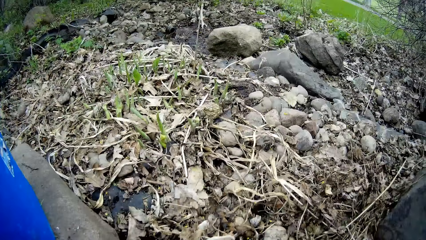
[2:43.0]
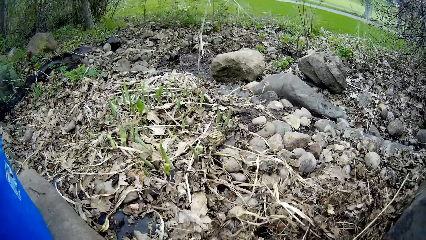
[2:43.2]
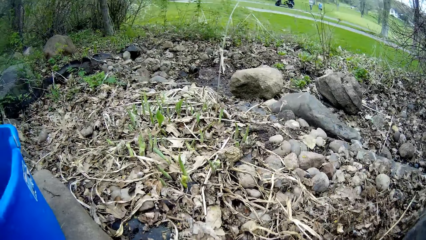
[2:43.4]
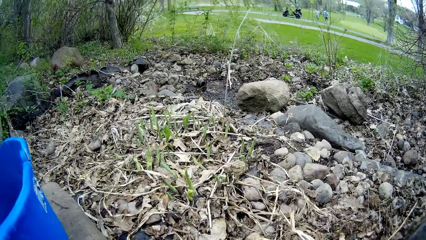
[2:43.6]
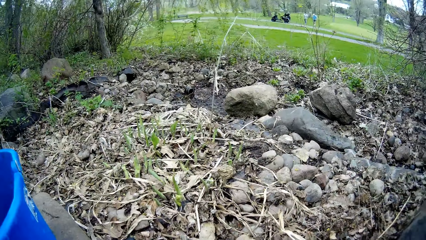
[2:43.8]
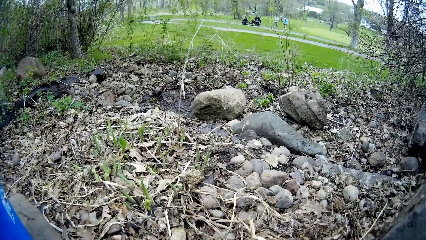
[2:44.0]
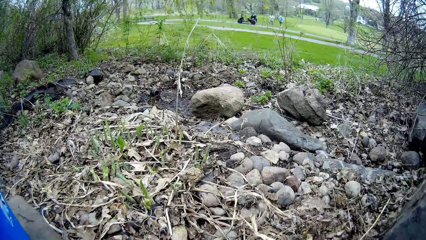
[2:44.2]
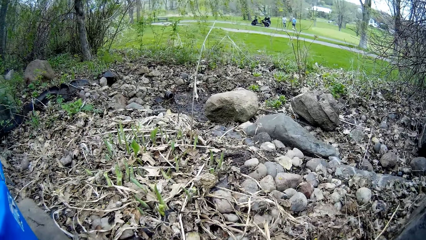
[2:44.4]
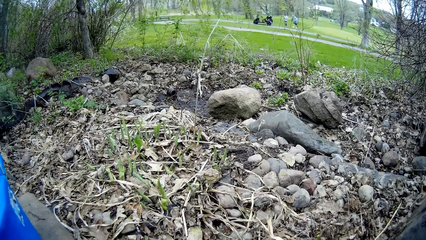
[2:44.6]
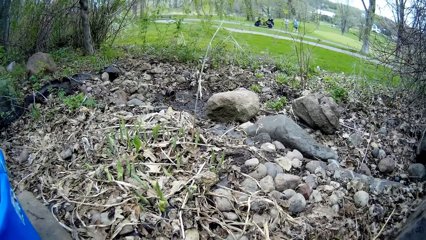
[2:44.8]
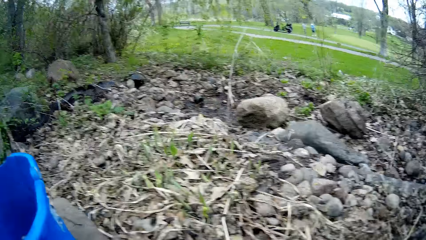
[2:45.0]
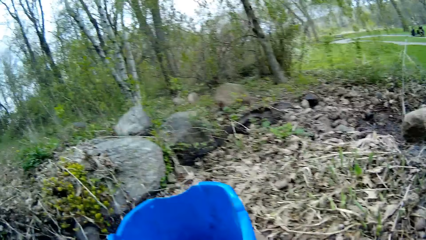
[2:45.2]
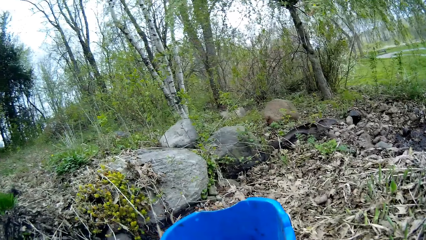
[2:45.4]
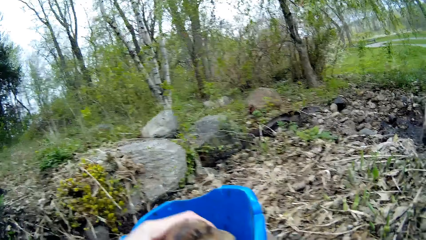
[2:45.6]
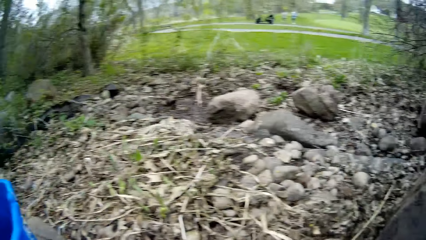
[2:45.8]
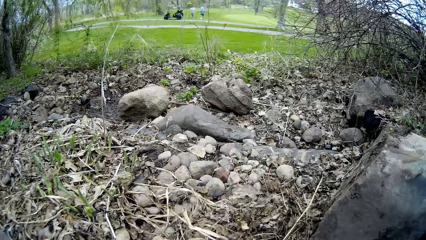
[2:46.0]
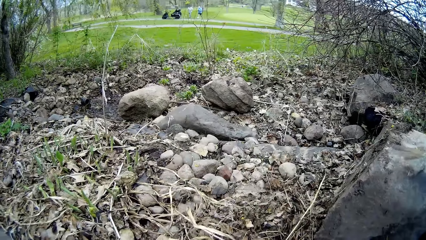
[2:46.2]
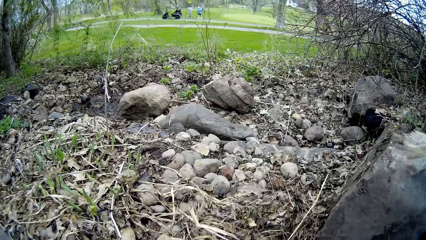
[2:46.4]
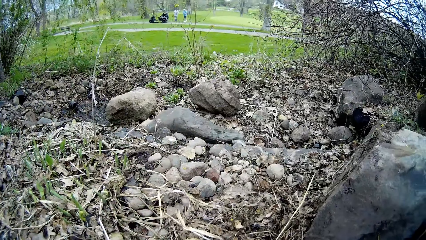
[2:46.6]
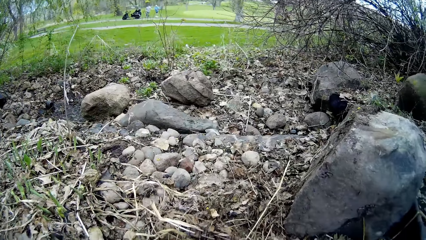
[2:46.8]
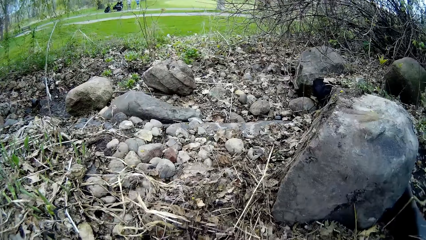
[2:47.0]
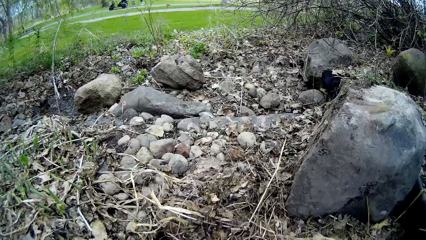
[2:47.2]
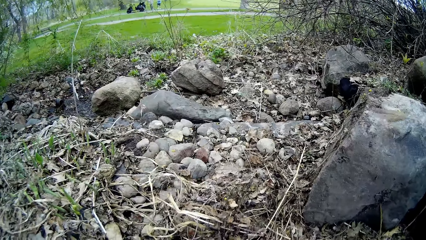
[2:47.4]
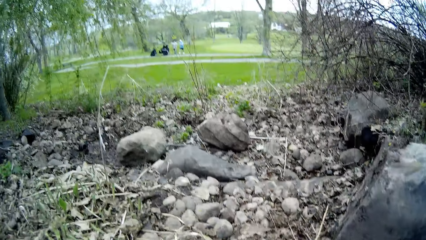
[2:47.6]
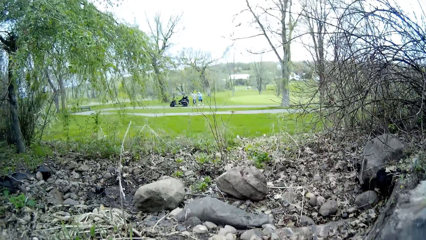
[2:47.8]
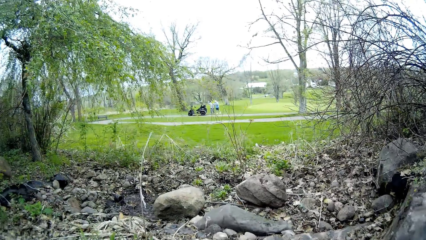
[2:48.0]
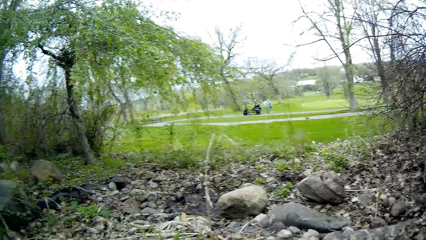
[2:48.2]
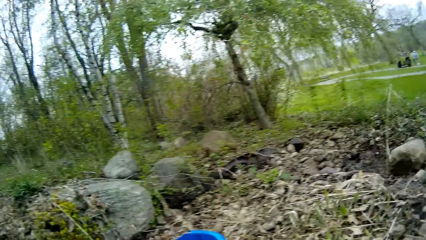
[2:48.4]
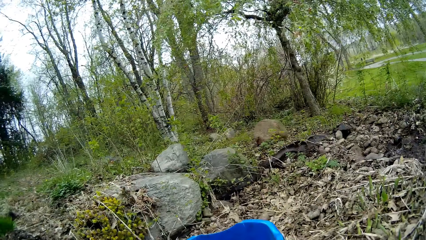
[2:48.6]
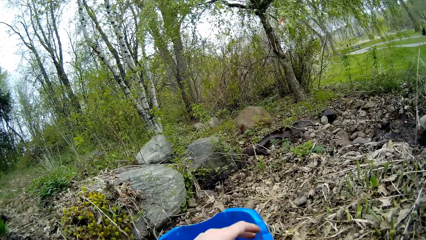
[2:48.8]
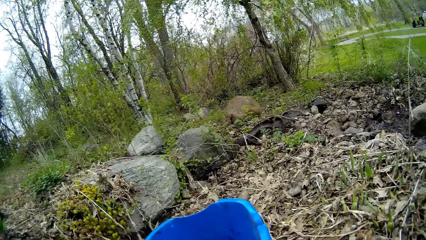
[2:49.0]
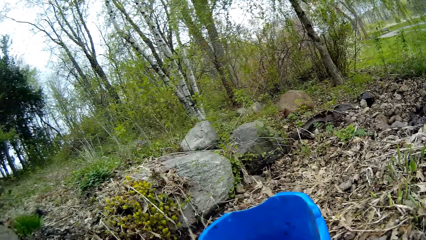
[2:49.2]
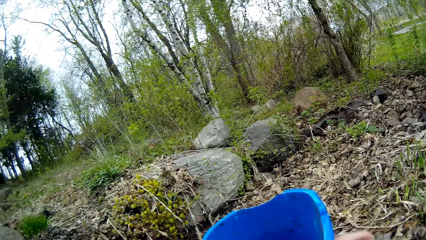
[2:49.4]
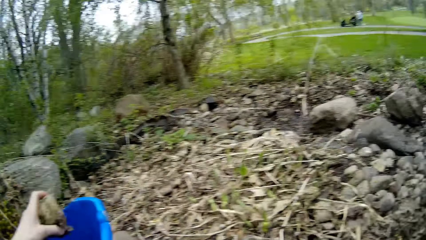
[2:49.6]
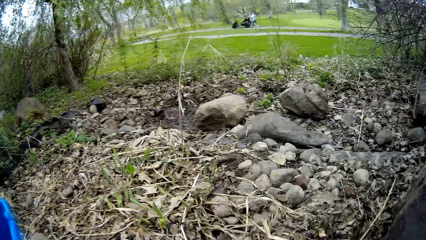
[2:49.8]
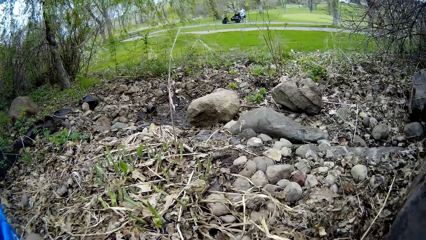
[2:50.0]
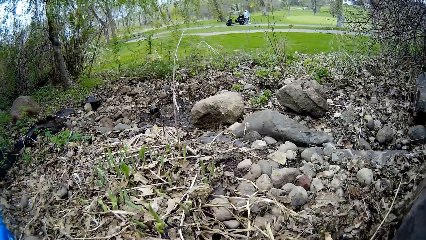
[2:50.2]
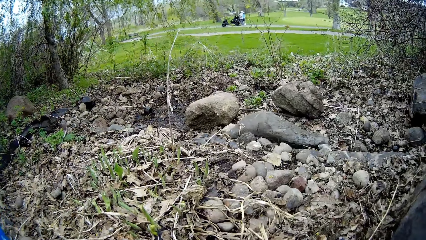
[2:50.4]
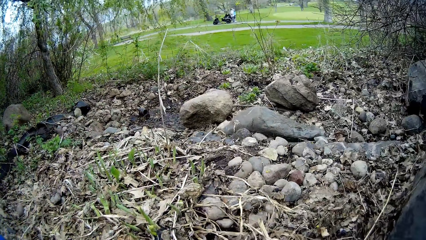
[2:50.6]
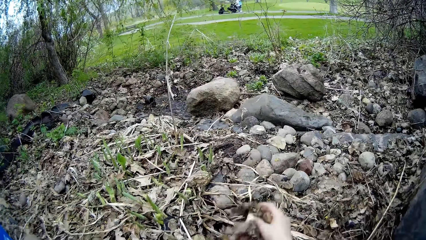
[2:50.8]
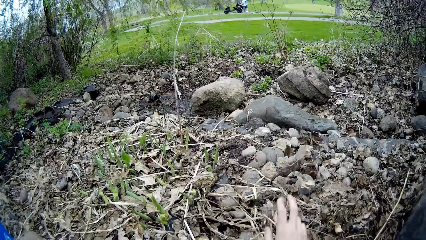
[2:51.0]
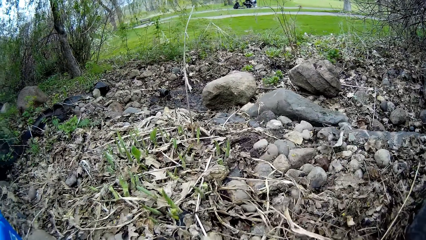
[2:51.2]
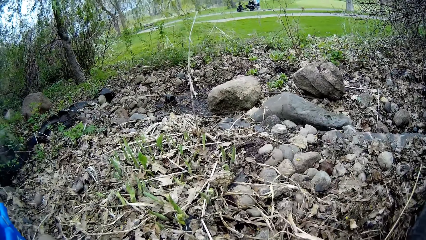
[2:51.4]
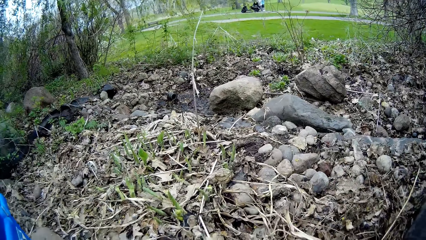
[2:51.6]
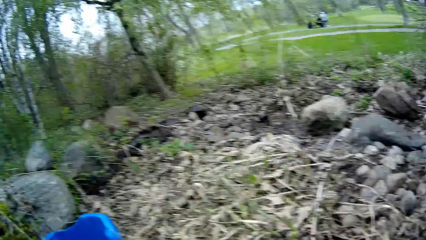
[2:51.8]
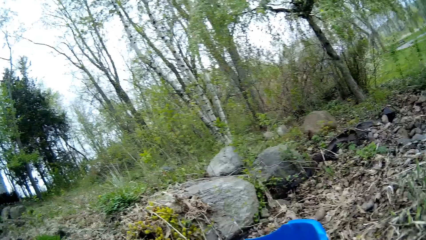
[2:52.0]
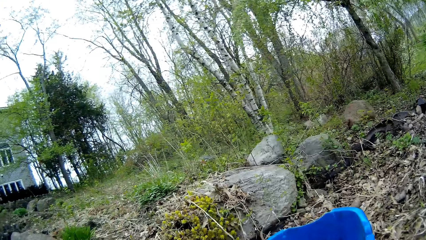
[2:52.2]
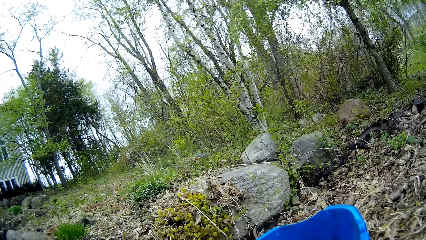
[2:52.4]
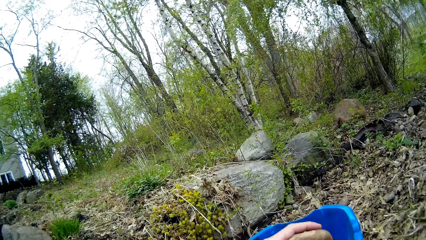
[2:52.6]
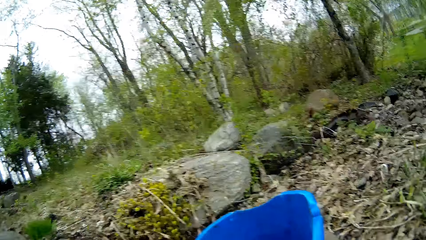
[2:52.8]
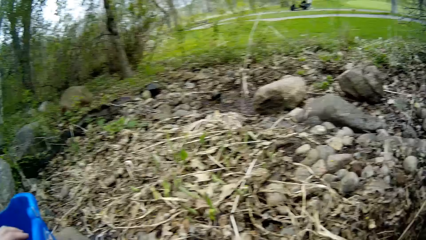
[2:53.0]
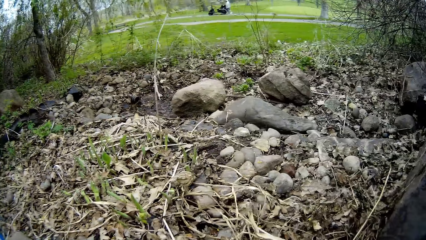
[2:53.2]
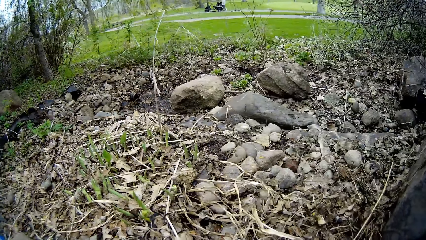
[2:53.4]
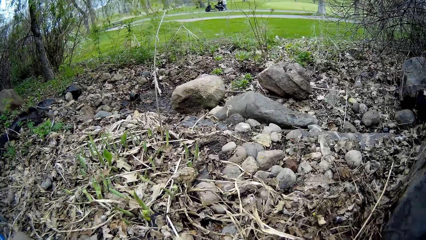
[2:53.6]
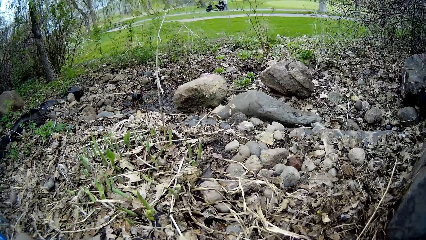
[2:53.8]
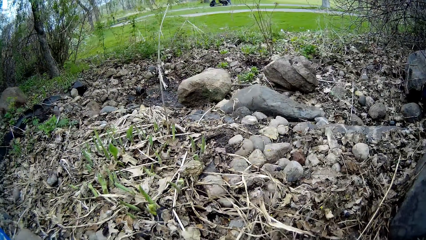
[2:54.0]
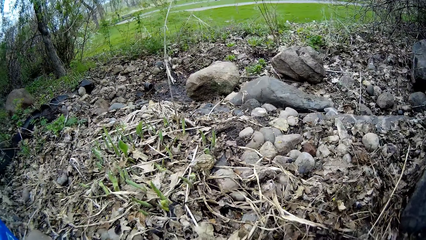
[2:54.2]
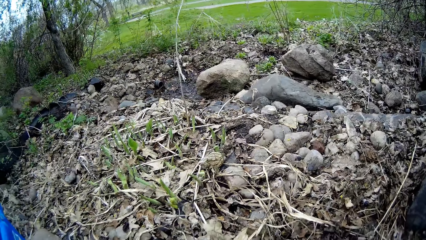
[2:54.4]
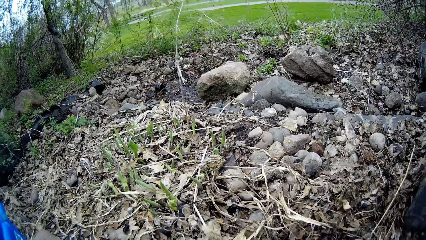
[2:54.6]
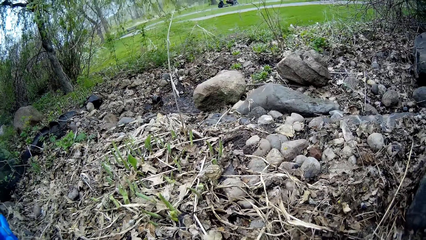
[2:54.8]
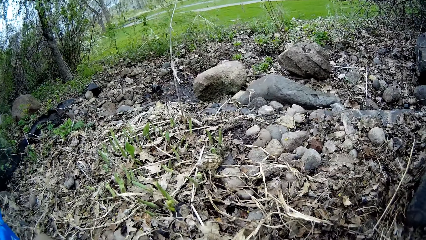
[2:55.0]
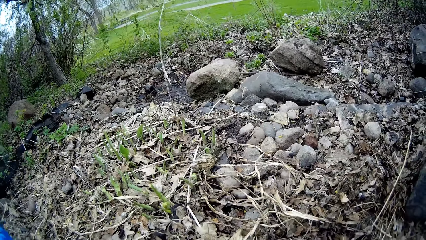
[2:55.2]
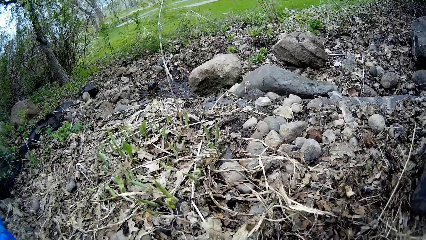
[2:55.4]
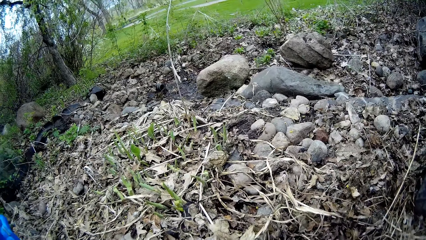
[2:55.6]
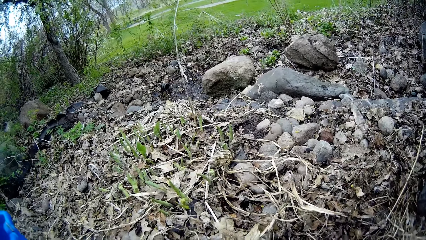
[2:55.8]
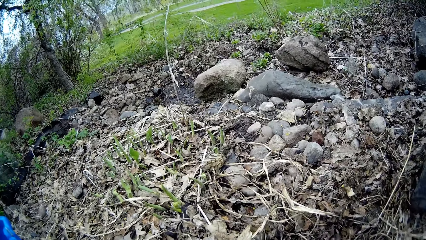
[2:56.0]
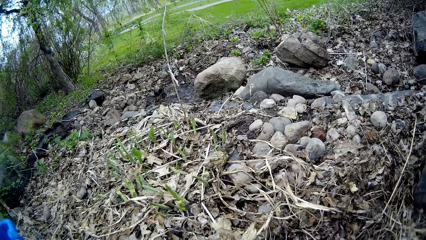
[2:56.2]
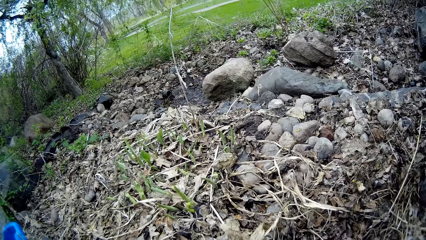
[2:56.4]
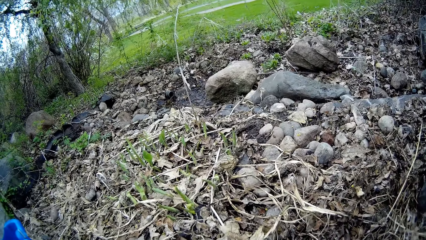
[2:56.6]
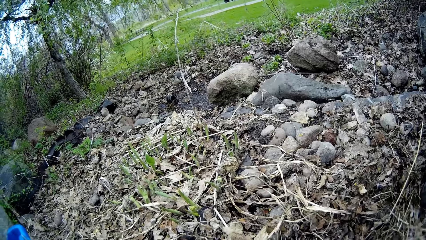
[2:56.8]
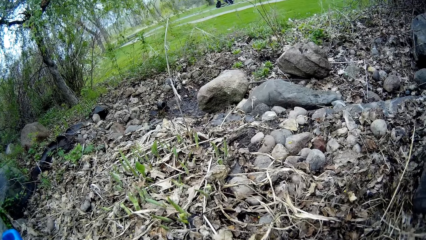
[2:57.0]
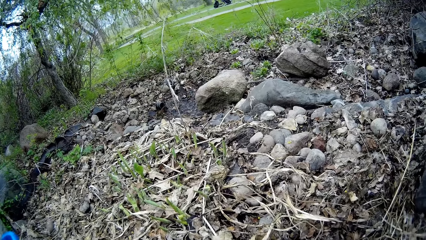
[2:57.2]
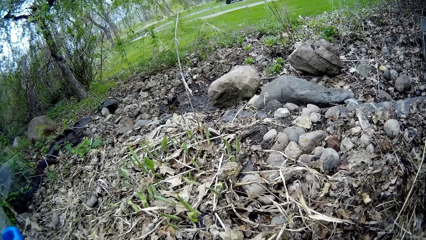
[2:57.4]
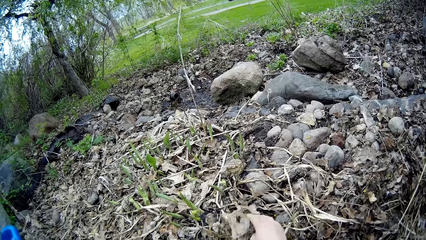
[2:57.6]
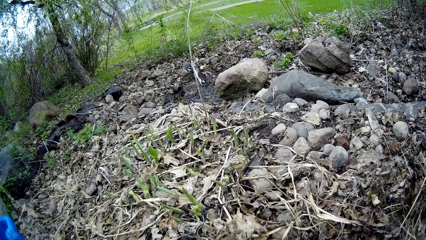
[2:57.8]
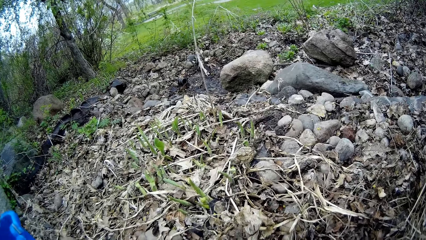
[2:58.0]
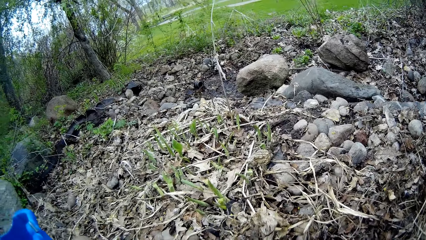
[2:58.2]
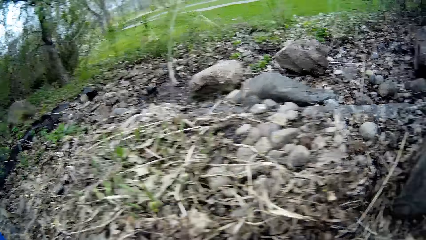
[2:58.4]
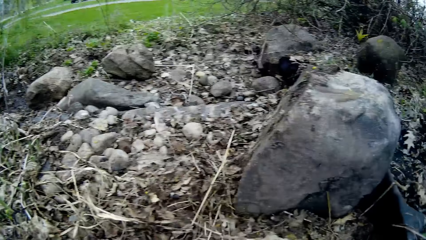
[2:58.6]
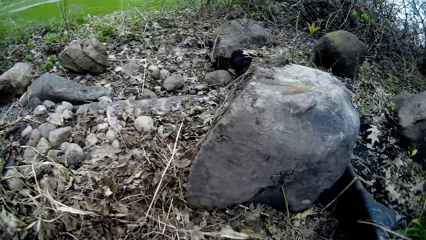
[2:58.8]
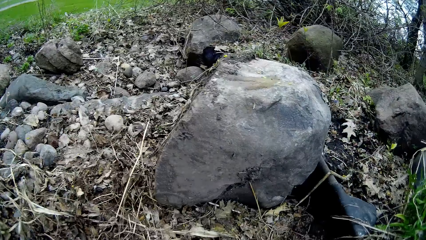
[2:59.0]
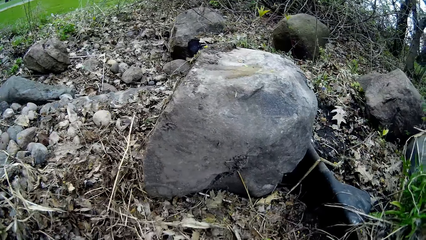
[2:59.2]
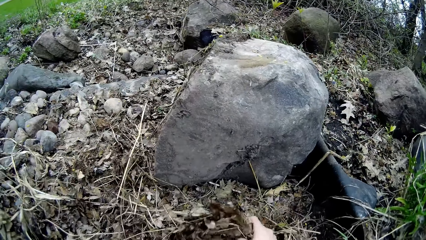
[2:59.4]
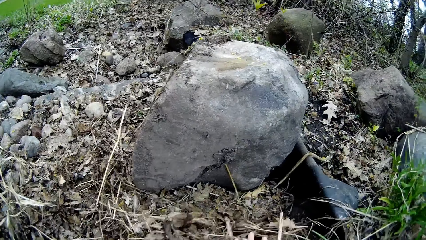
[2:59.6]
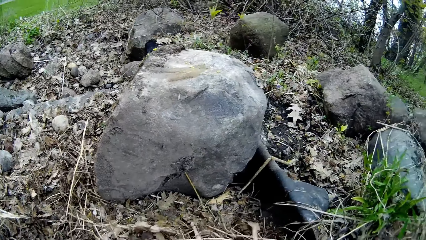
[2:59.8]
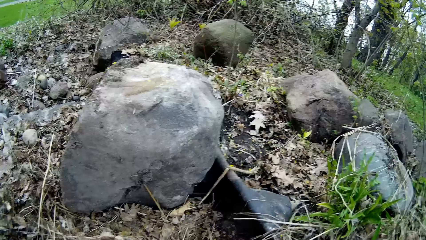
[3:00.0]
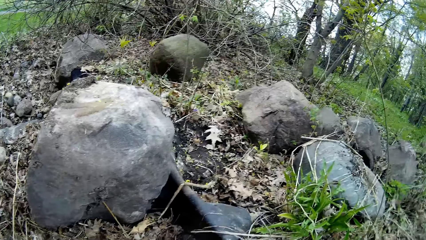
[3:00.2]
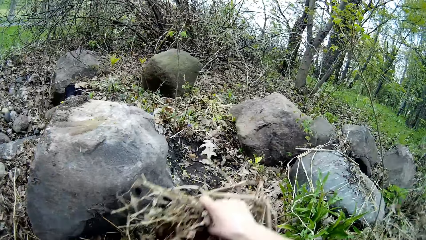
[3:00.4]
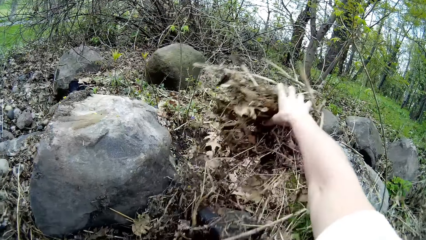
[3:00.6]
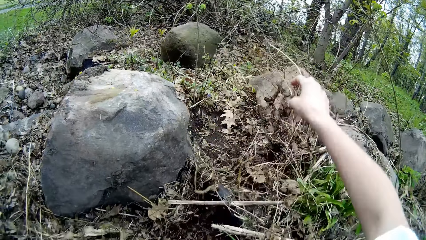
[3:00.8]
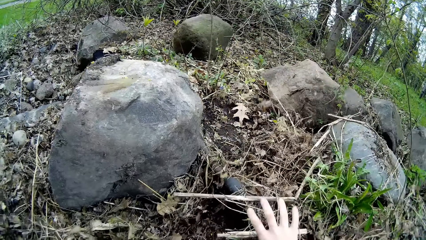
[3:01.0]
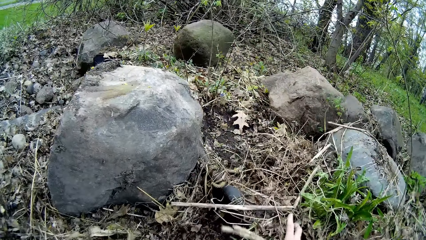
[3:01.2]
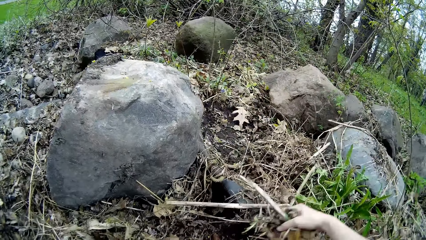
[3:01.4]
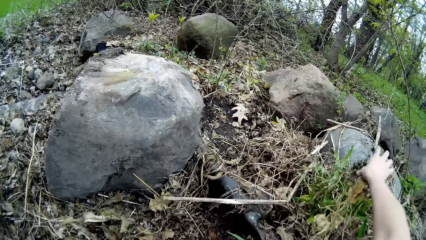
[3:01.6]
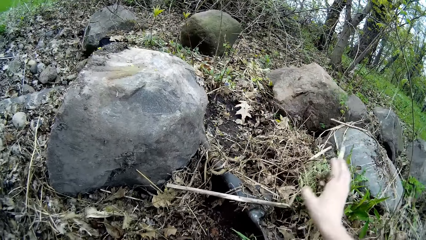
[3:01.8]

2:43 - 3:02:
The camera wearer stares at the rock. He puts some rocks in the blue bowl with his left hand. He stares at the lawn mower. He drops the stone in the bucket. He moves the dirt with the right hand. He clears leaf debris on the ground with his right hand. He puts some rocks in the blue bowl with his left hand. He touches the rock. He picks rocks from the ground with his right hand. He moves the dirt with the right hand. He clears leaf debris on the ground with his right hand. He throws away leaf debris on the ground with his right hand.
